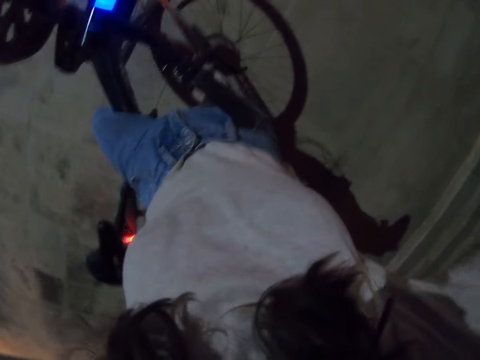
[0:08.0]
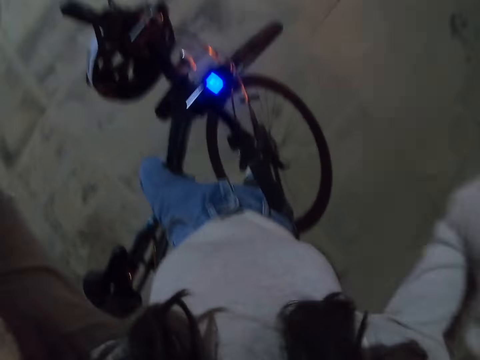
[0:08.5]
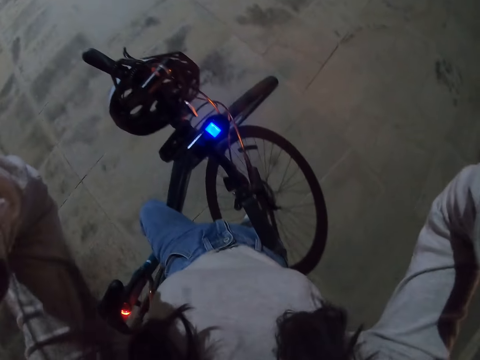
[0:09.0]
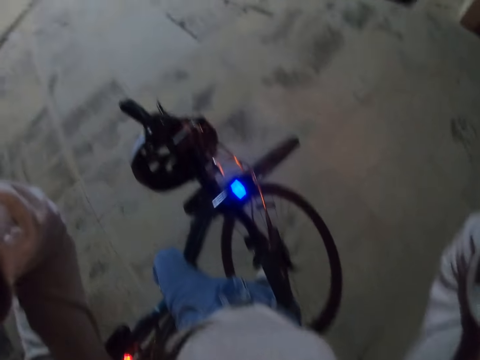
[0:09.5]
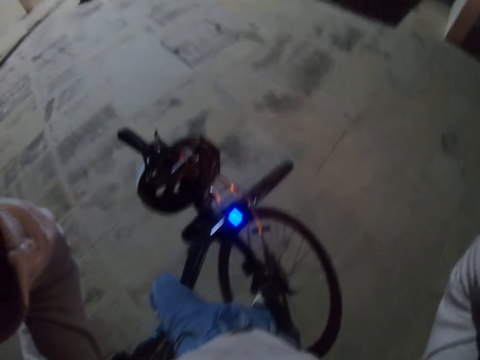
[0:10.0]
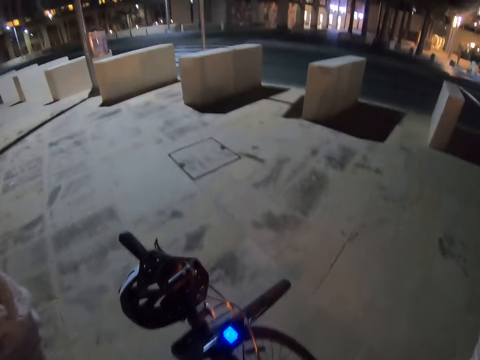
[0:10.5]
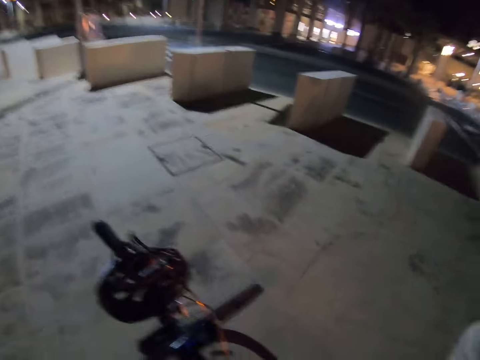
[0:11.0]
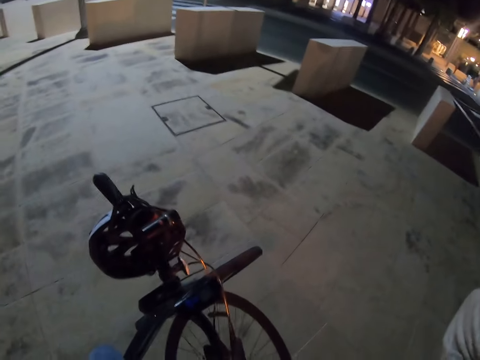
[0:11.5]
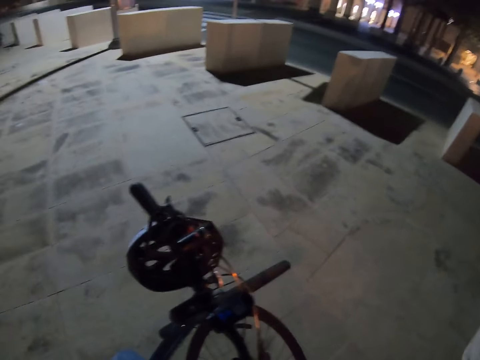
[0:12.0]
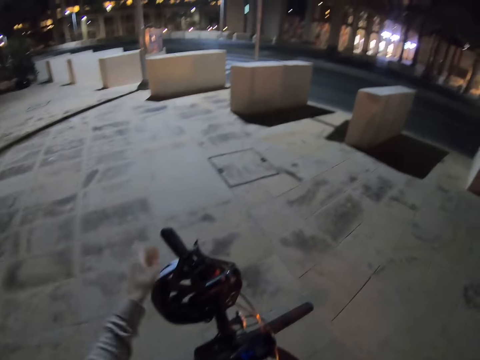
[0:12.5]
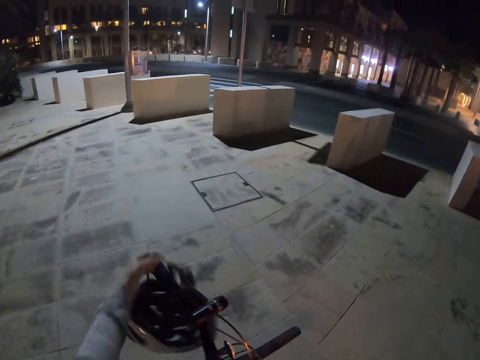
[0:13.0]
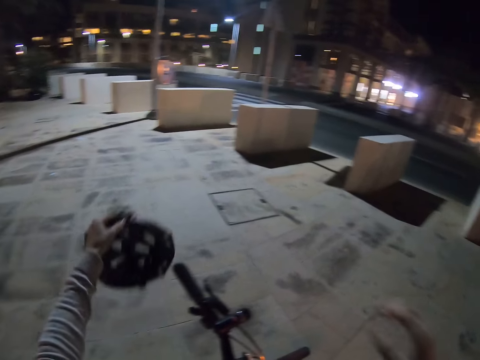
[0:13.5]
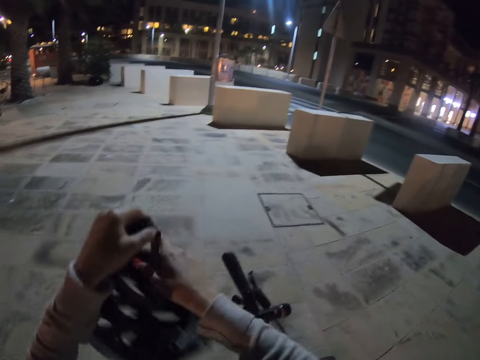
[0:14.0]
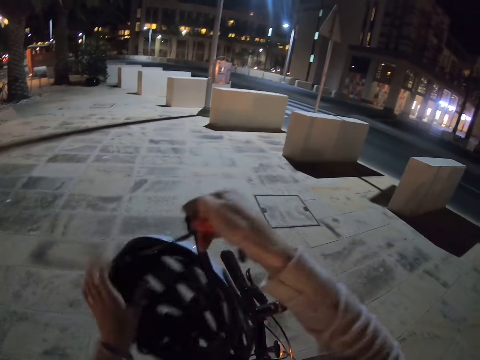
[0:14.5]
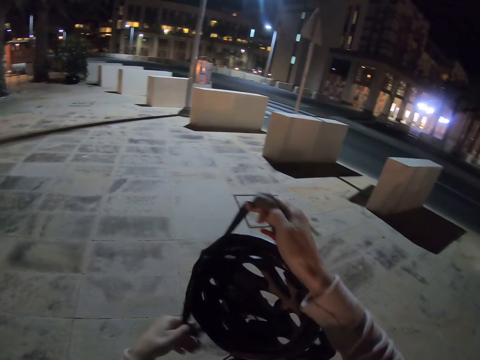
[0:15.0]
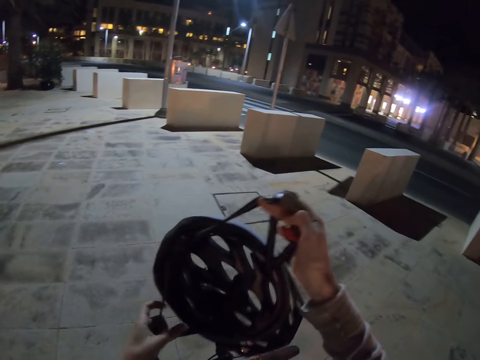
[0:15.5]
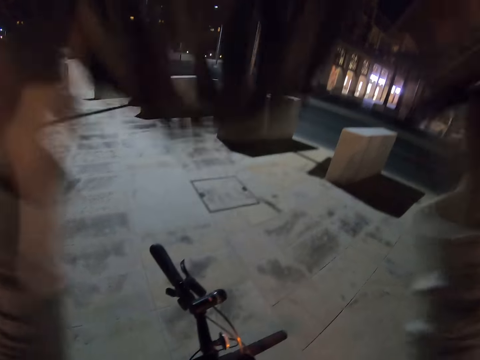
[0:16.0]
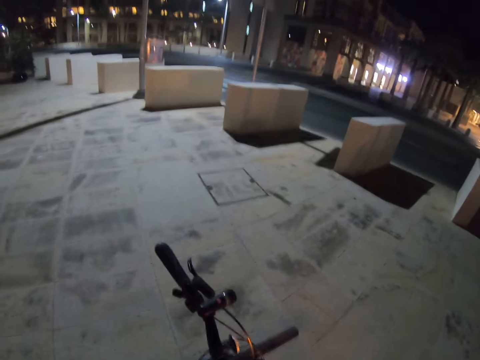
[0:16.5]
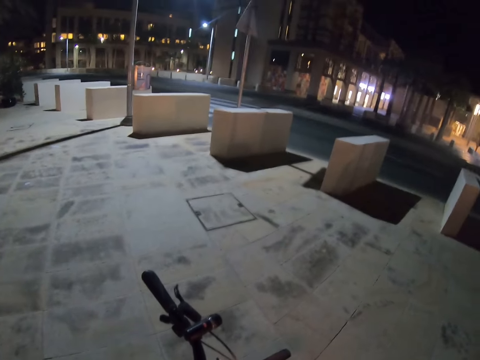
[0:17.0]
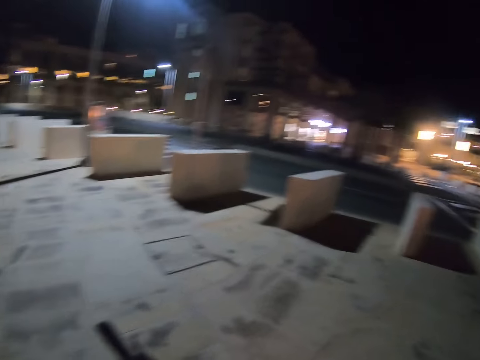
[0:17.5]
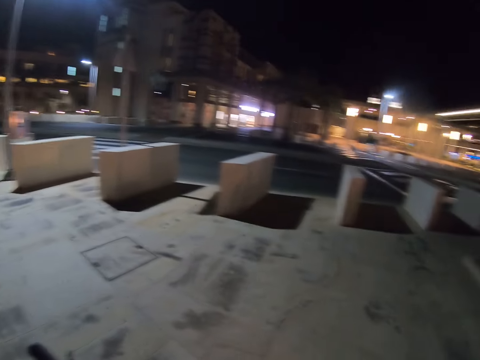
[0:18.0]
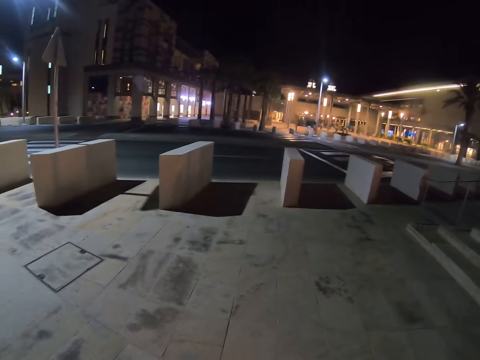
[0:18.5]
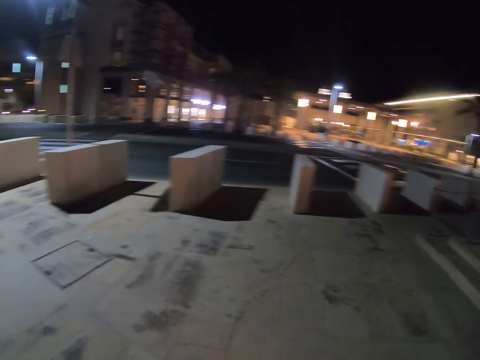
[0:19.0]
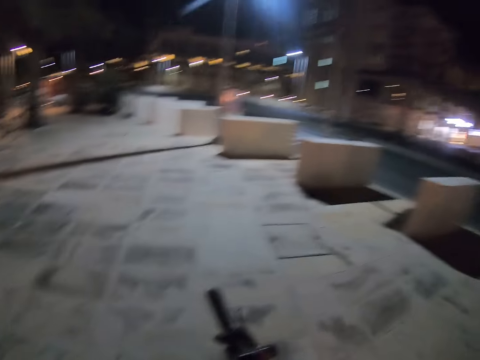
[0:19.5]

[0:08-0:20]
The camera wearer adjusts the camera. They pick a bicycle helmet. They unhook the helmet from the bicycle. They hold the bicycle helmet with both hands. They wear the bicycle helmet.

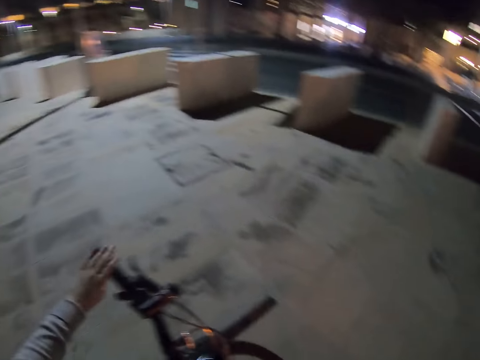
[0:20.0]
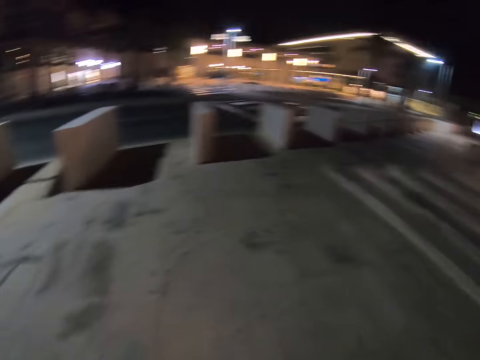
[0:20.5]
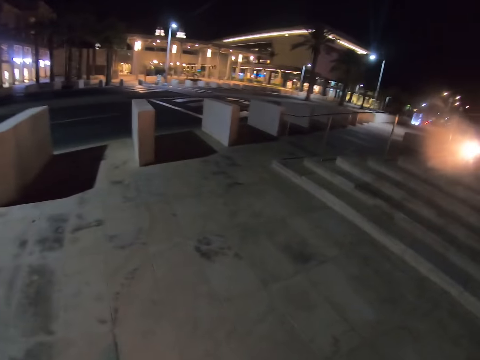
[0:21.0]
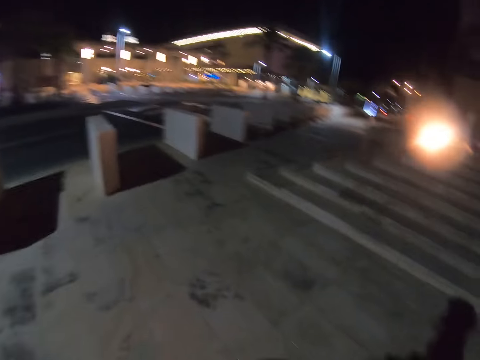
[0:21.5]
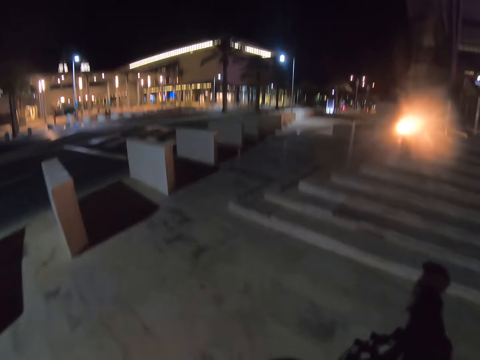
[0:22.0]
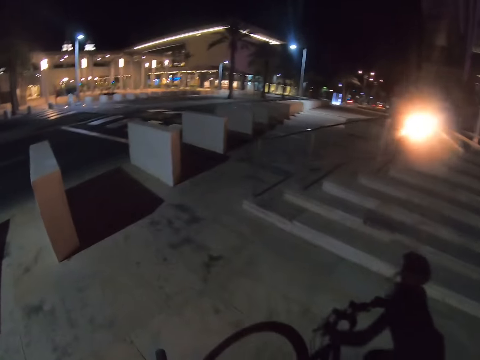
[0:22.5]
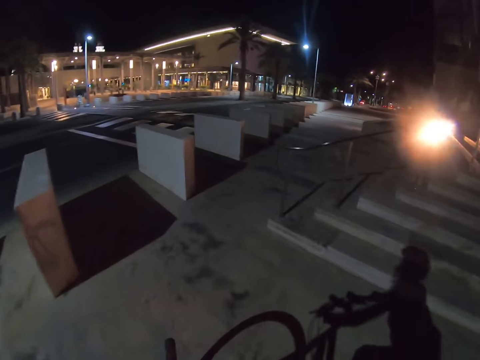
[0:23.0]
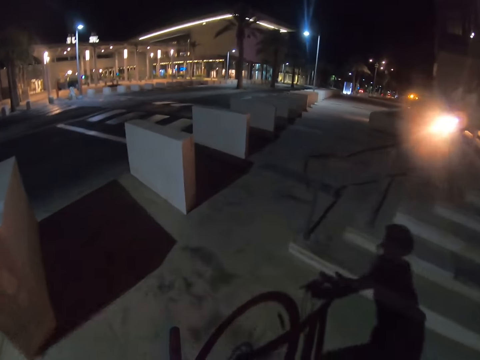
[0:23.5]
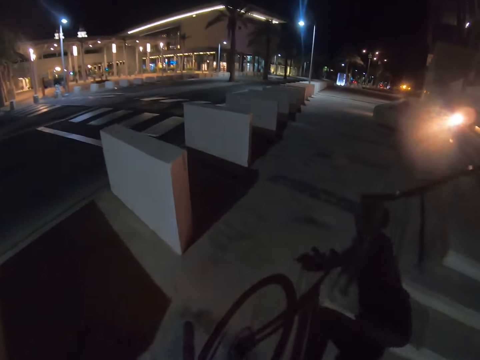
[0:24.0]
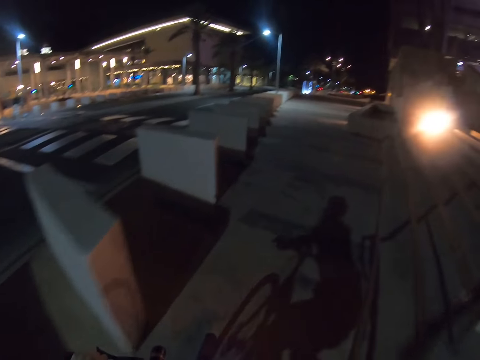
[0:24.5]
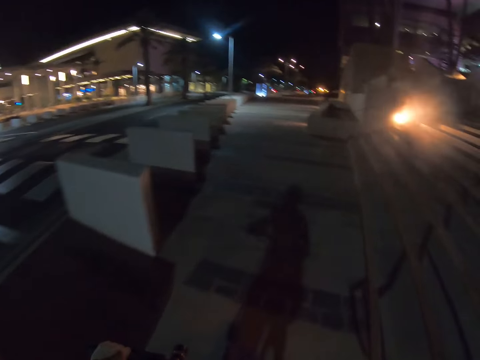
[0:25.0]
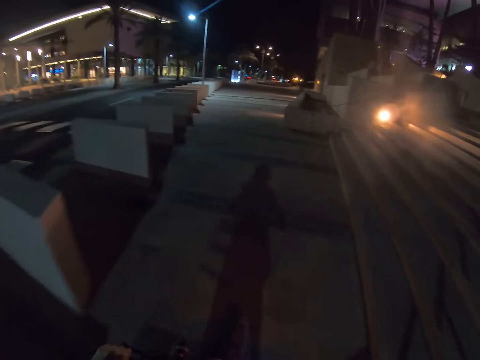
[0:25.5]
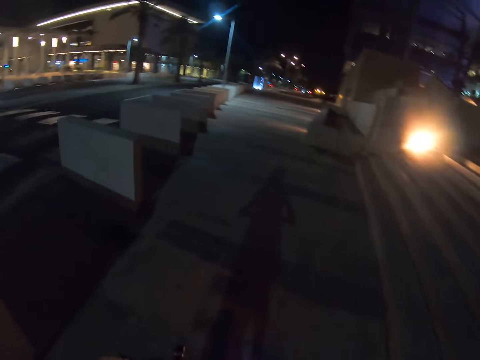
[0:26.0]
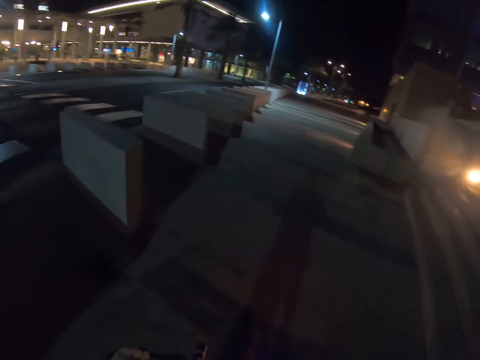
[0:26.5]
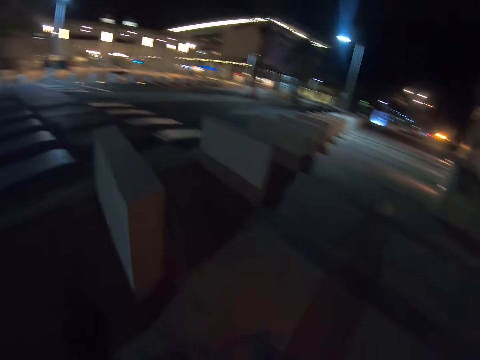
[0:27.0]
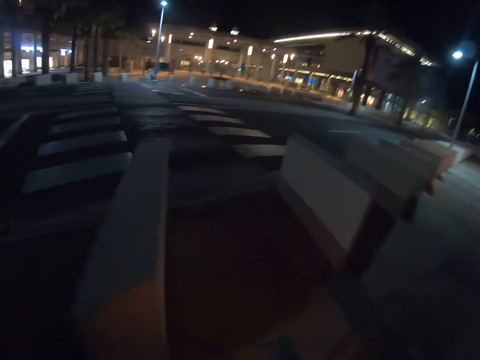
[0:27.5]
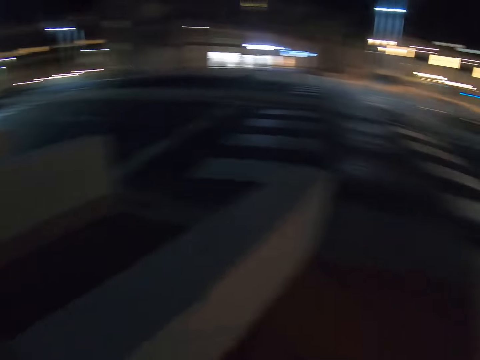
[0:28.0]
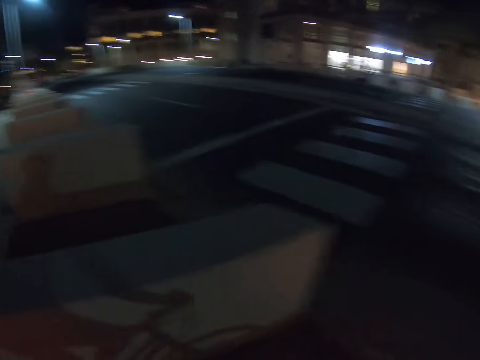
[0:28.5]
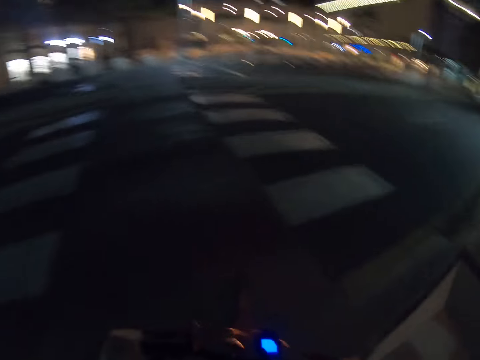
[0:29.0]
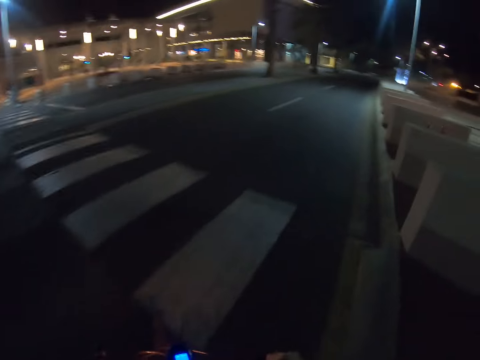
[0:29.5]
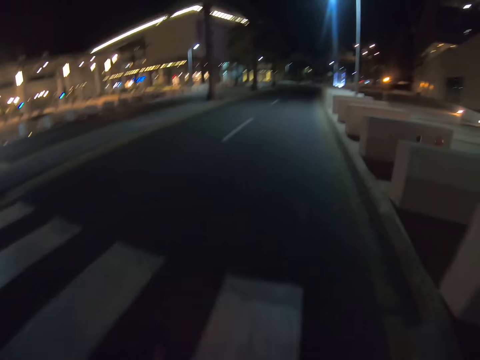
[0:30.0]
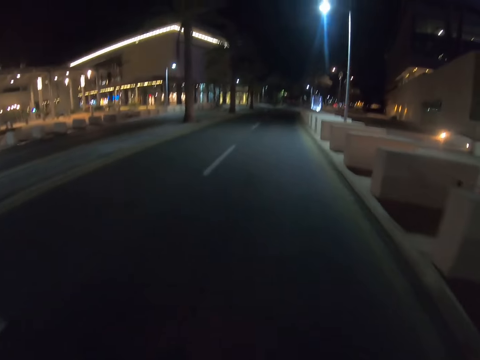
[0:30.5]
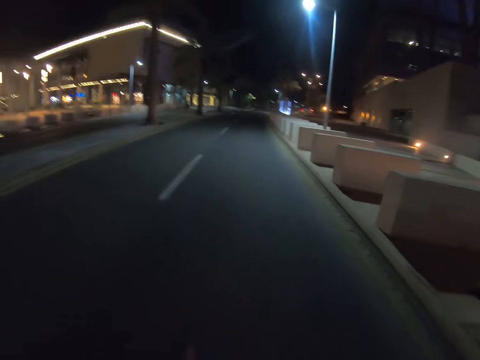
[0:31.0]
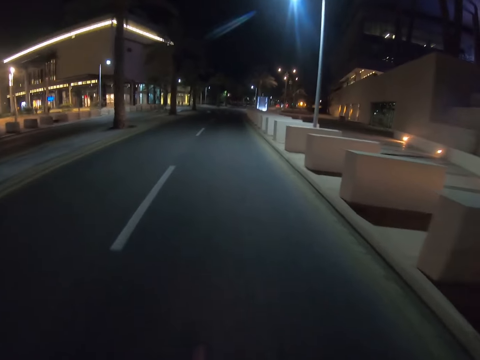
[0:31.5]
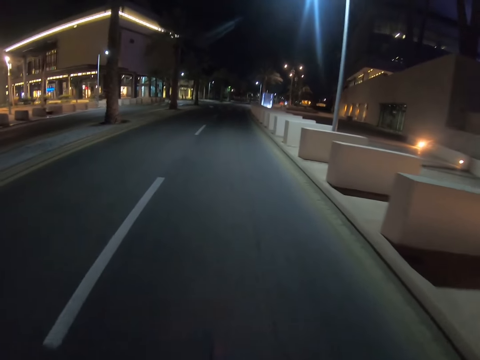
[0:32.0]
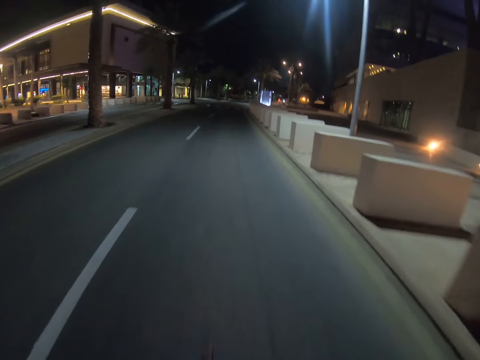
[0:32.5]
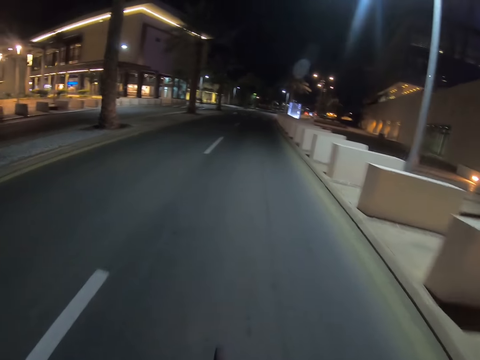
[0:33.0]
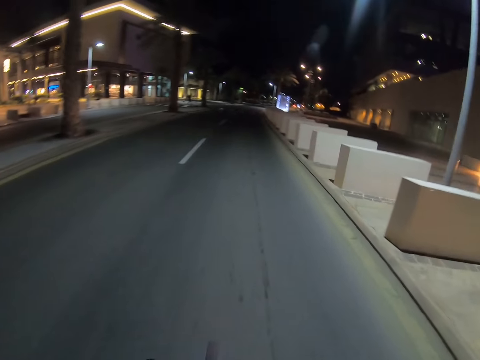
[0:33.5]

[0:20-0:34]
The camera wearer holds the handlebar. They climb the bicycle. They cycle the bicycle. They look around and cycle the bicycle.
